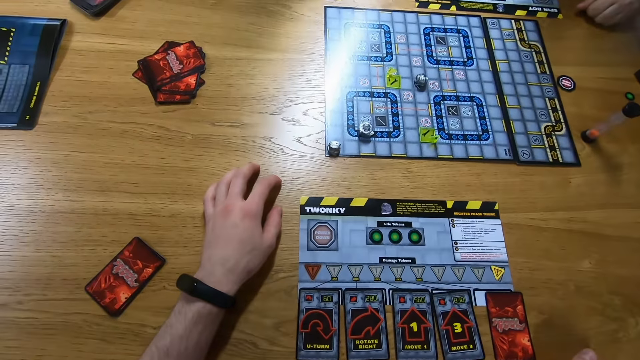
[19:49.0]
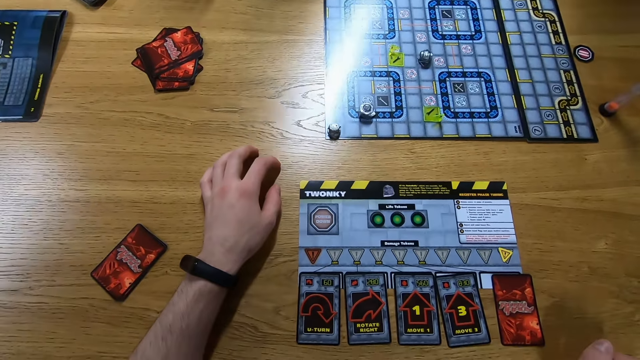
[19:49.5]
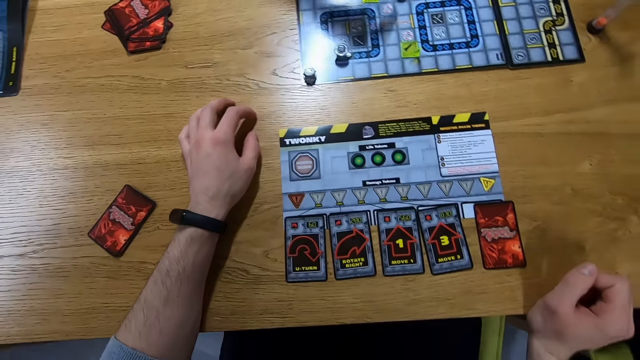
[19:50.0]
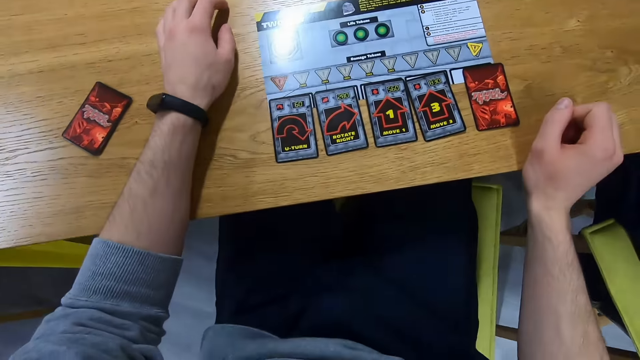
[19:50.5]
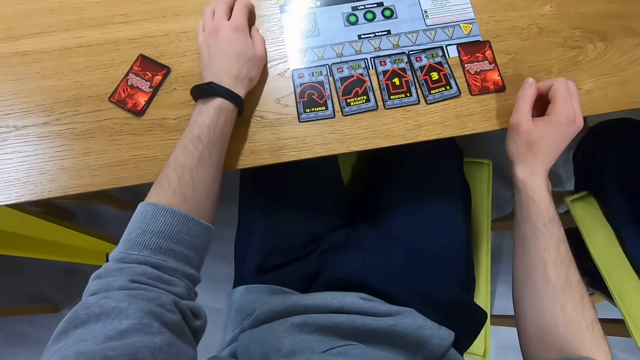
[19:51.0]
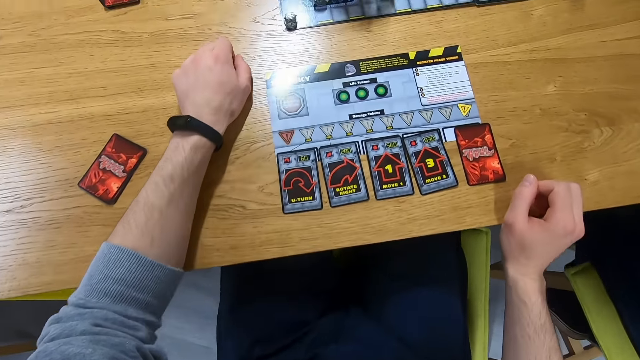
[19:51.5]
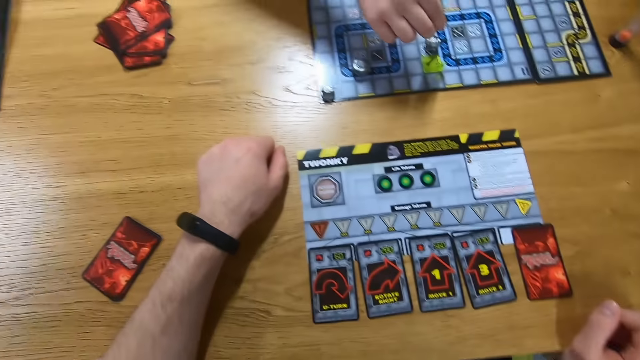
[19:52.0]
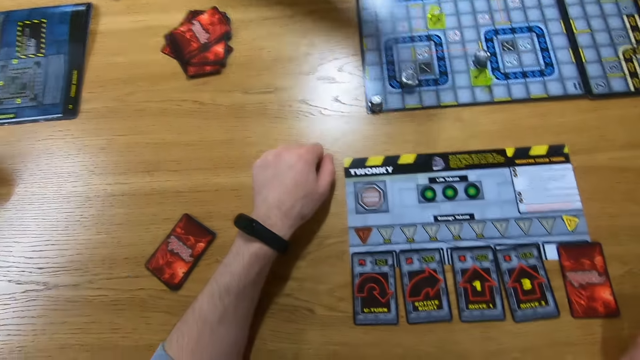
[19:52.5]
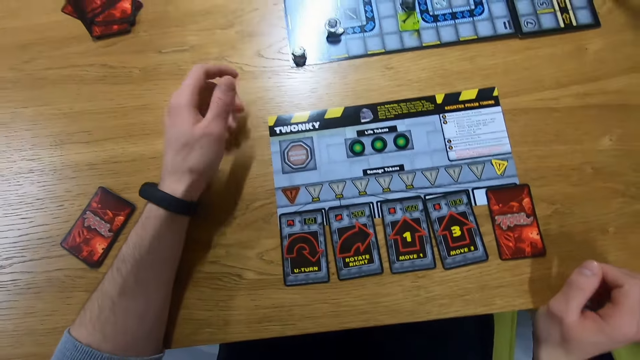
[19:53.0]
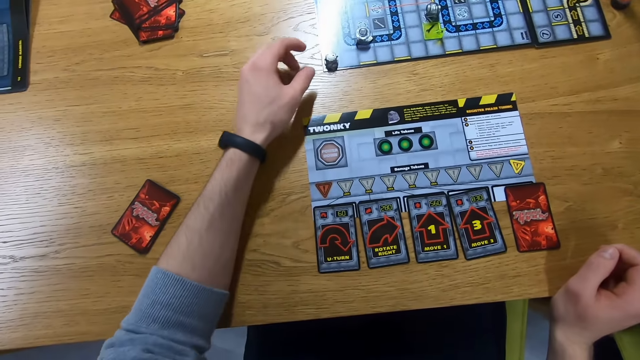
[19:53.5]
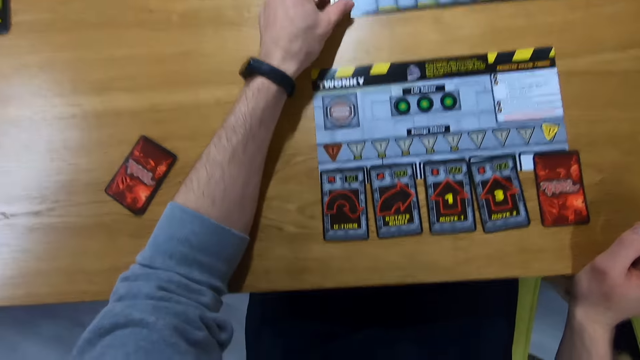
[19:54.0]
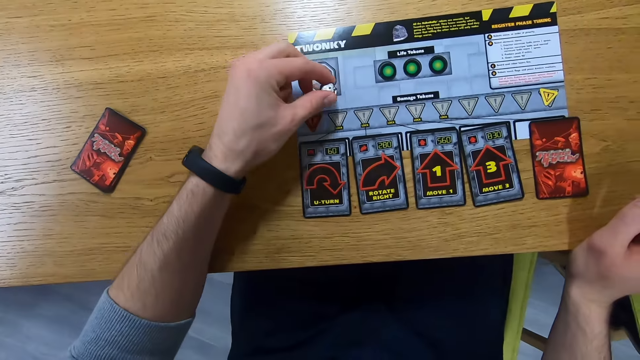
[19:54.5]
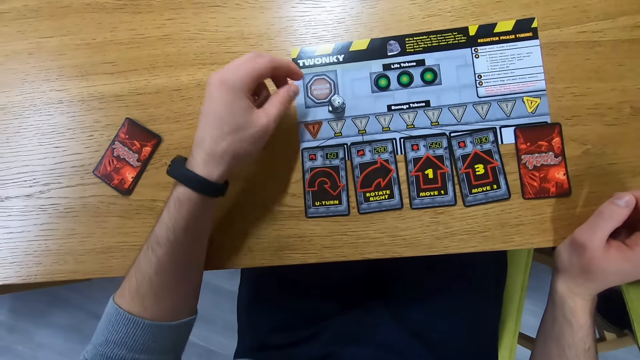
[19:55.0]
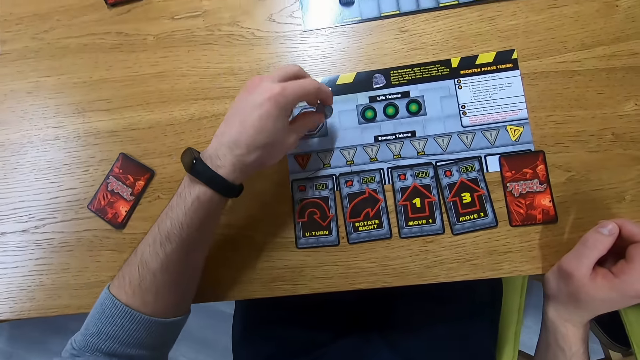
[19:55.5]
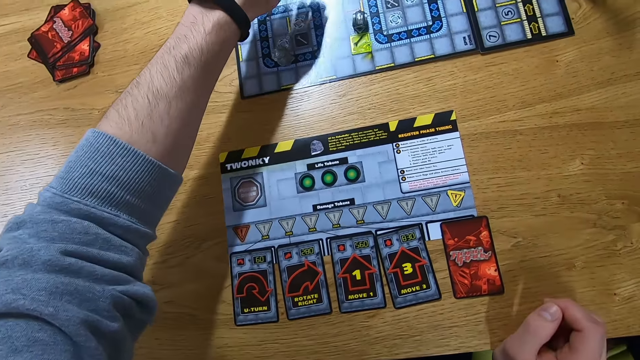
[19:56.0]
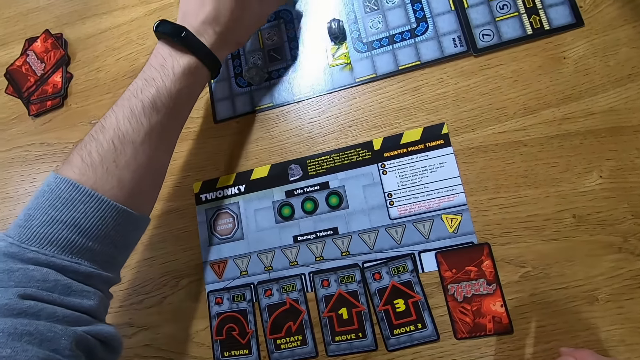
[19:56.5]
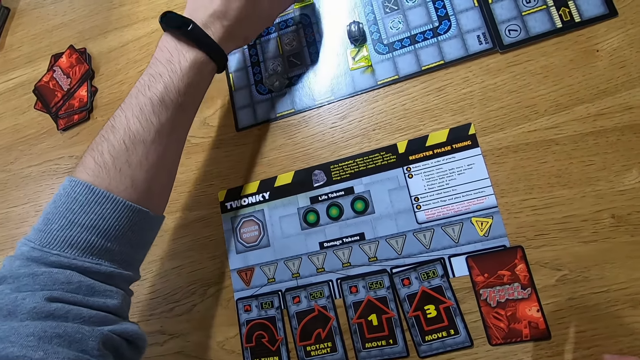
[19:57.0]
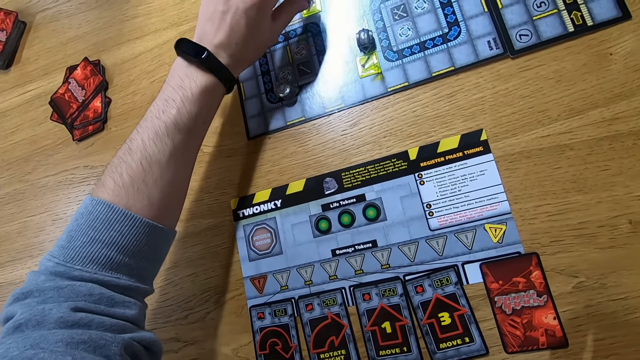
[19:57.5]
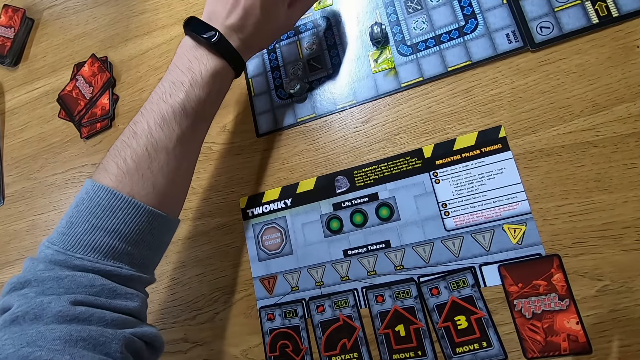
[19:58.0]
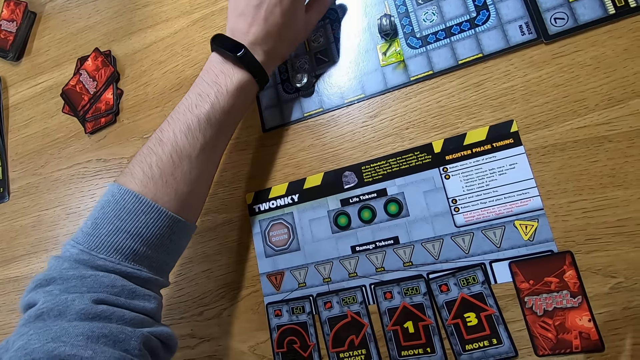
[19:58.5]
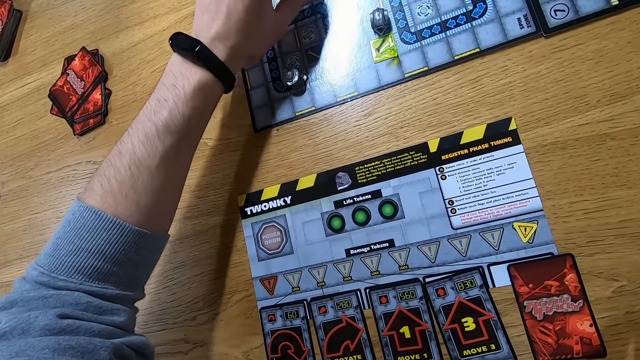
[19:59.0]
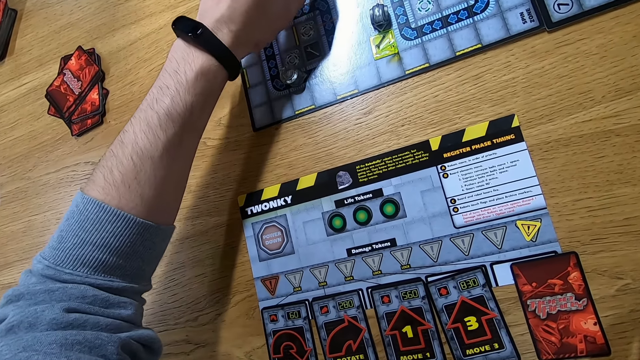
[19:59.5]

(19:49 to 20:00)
A person moves the robo rally robot. The camera wearer picks the robo rally robot and places the robo rally robot on the token board. They pick the robo rally robot and place the robo rally robot on the robo rally board.

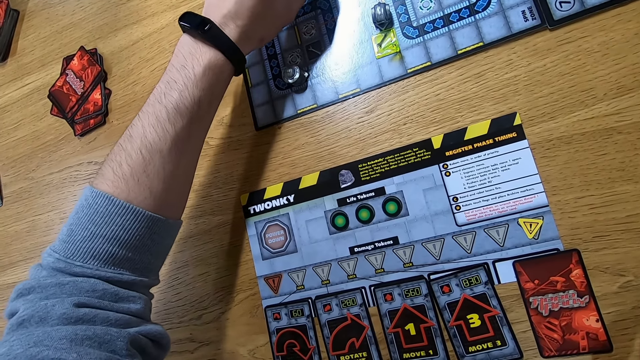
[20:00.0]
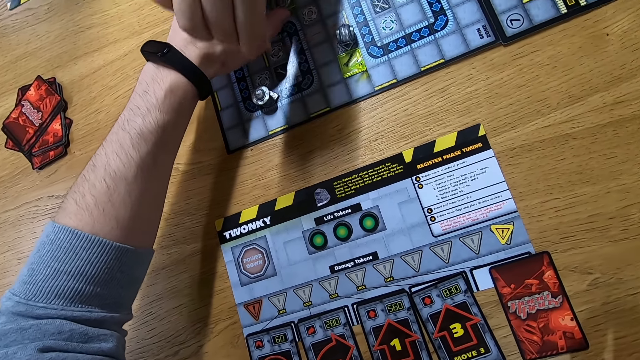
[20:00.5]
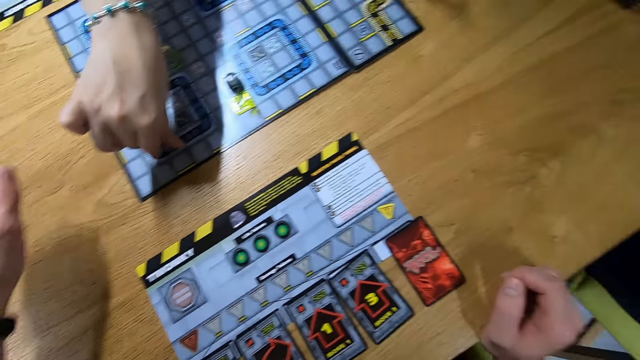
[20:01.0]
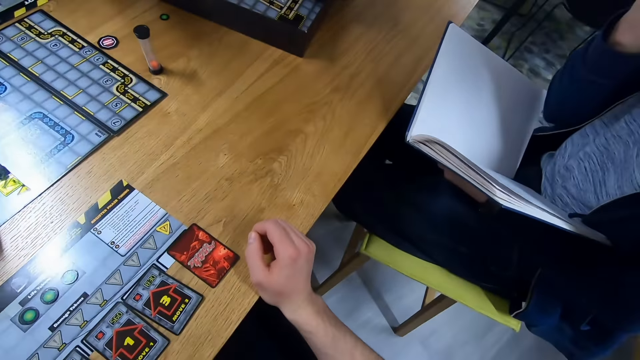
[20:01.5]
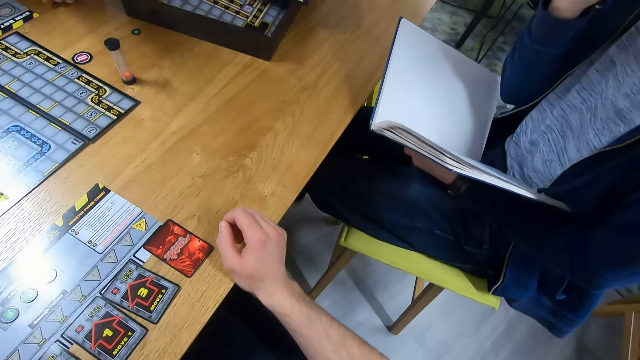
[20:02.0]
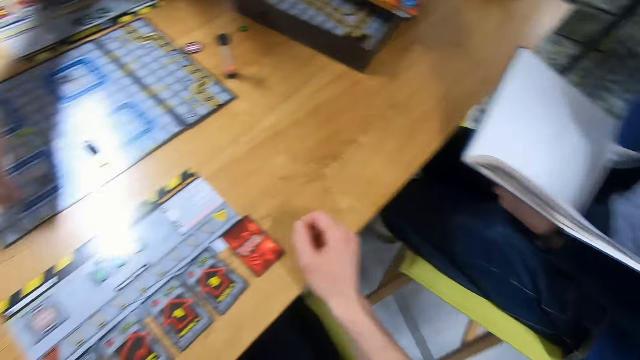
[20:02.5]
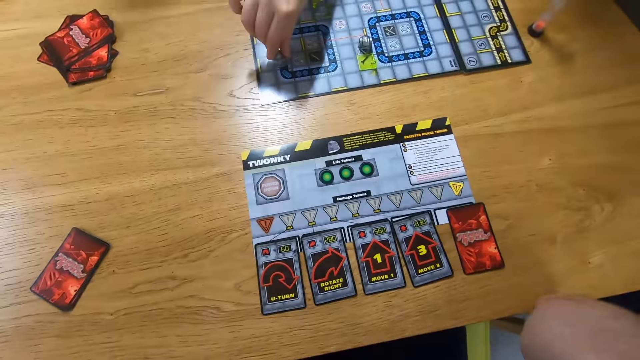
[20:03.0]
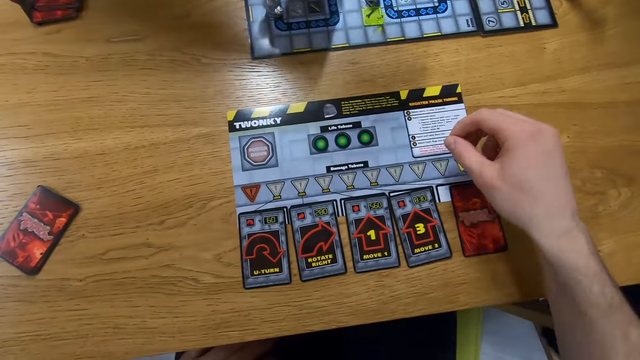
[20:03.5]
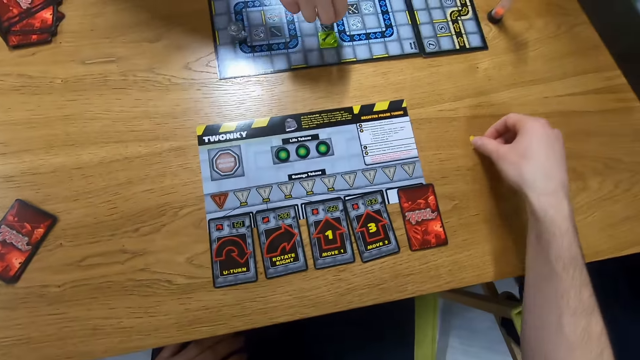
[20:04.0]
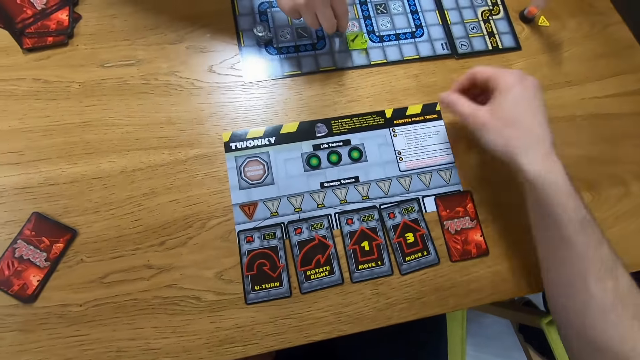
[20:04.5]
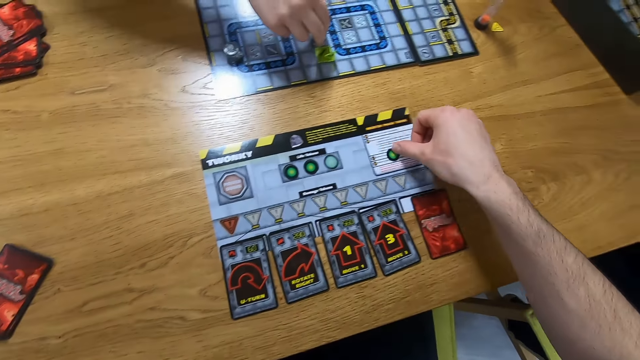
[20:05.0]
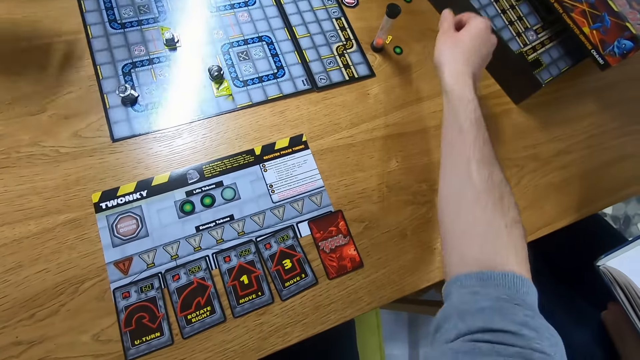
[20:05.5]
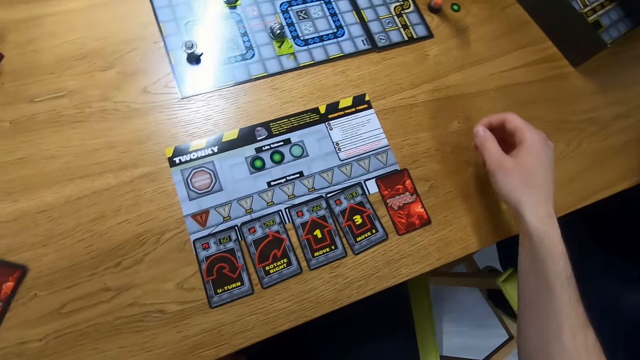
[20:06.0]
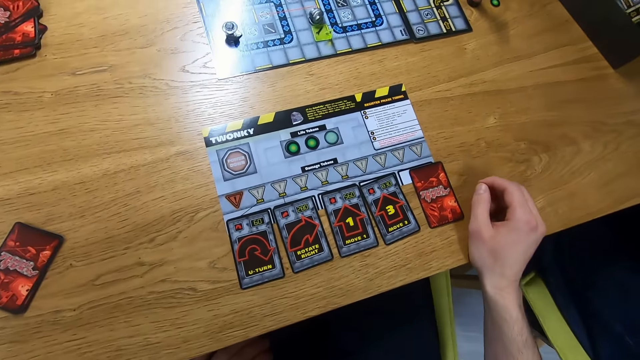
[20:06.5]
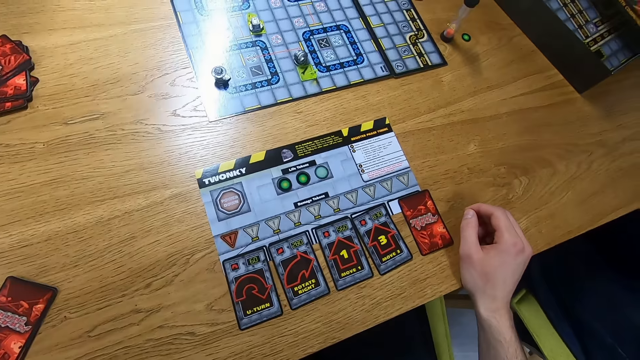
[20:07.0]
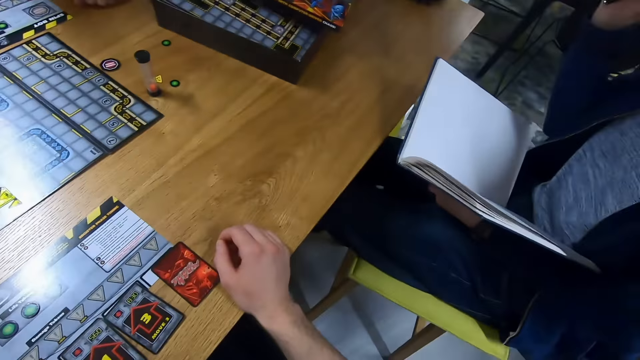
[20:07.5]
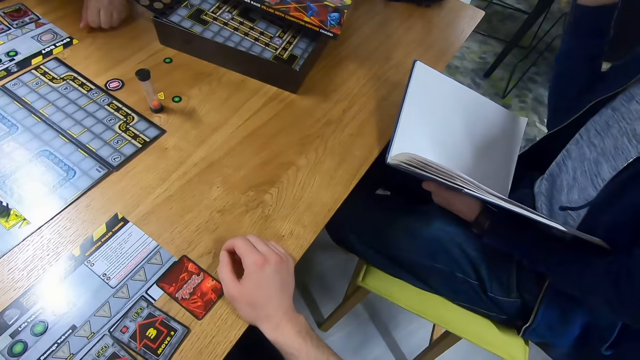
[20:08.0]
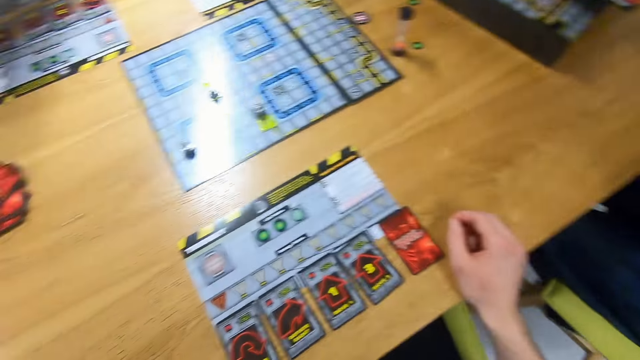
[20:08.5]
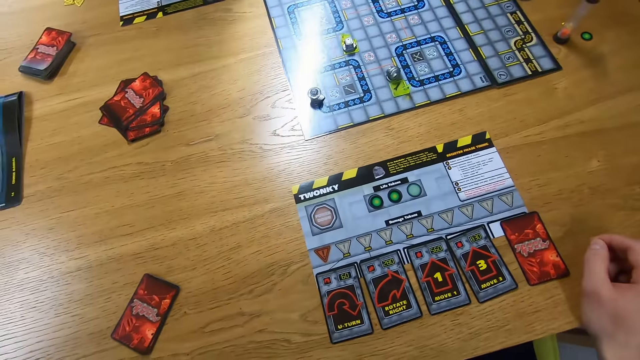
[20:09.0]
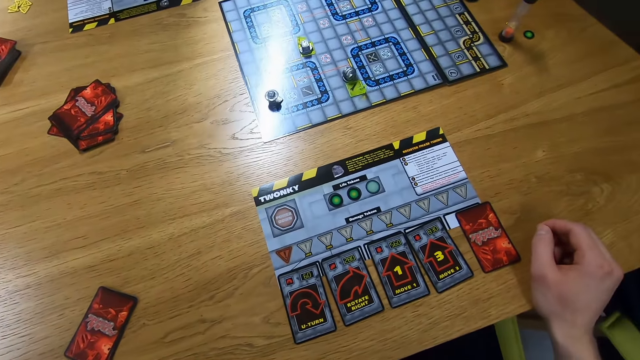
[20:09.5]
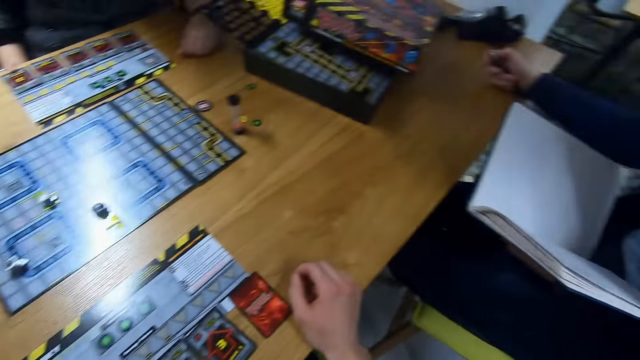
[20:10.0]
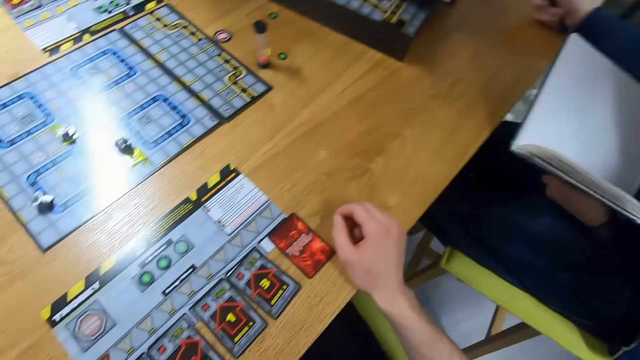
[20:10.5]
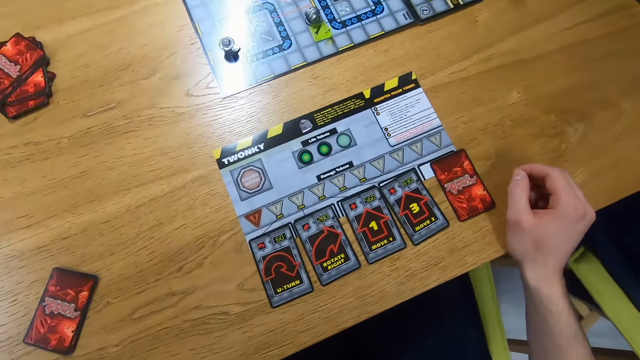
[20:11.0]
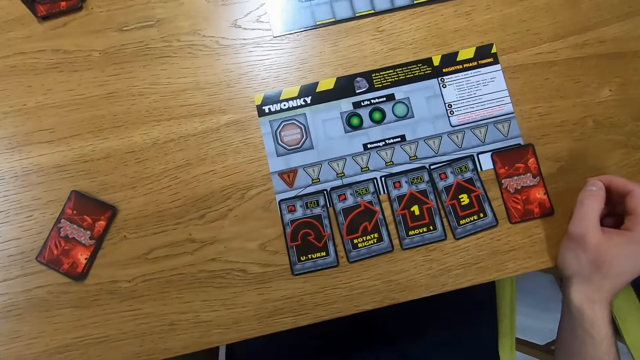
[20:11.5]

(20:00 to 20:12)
A person moves the robo rally robot. A man holds the bot. The camera wearer looks around. Another man reads the book. A man holds the book. The person unhands the robo rally robot. The camera wearer drags the damage token on the table. Another person moves the robo rally robot. The camera wearer drags the life token on the table. They look around.
